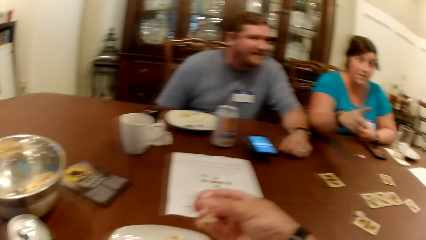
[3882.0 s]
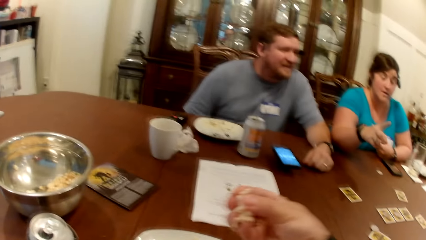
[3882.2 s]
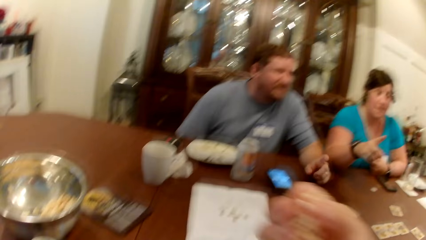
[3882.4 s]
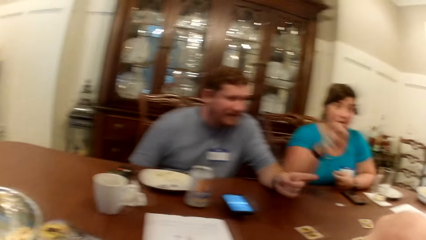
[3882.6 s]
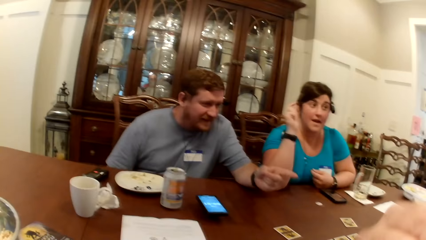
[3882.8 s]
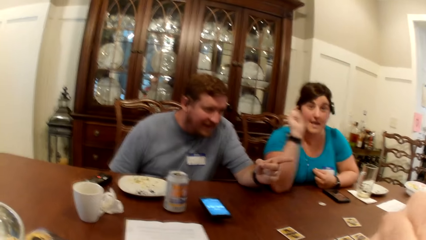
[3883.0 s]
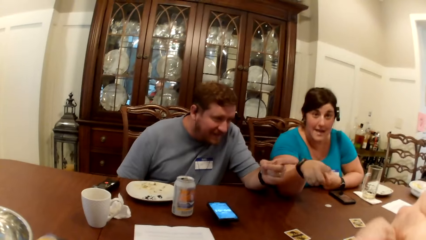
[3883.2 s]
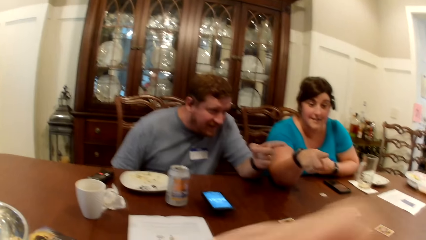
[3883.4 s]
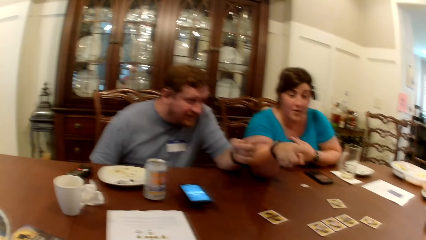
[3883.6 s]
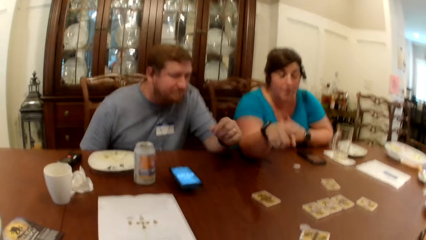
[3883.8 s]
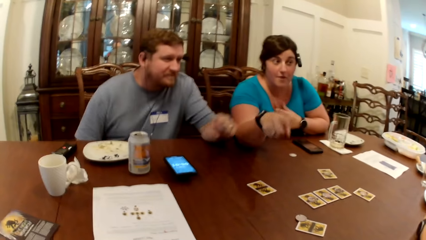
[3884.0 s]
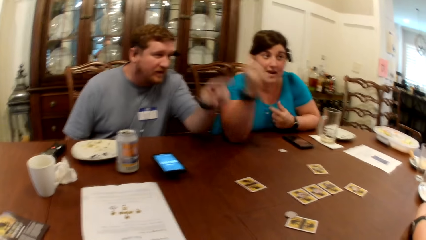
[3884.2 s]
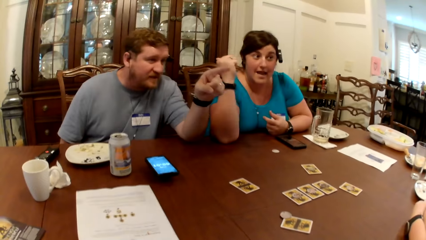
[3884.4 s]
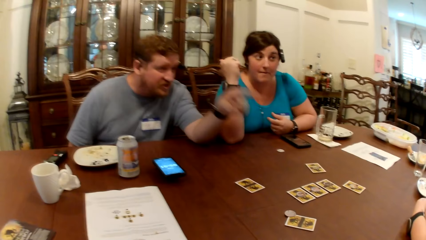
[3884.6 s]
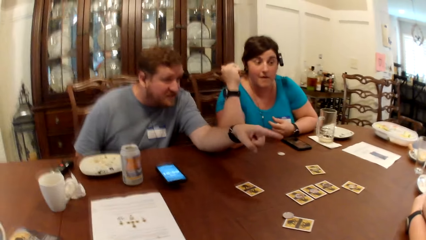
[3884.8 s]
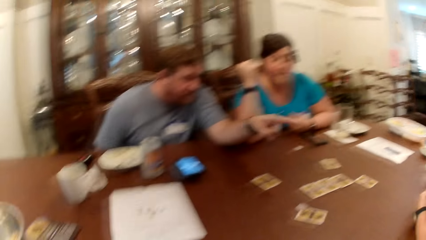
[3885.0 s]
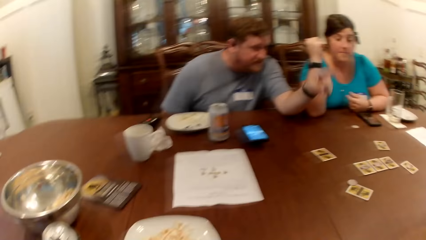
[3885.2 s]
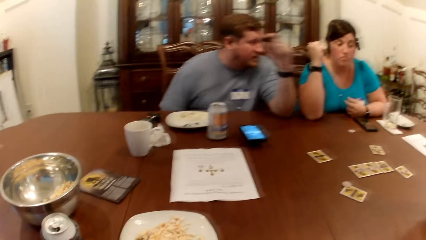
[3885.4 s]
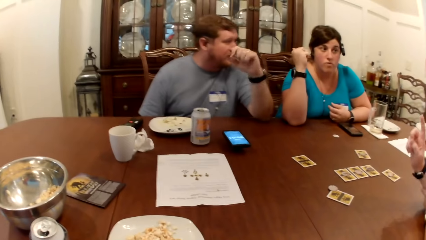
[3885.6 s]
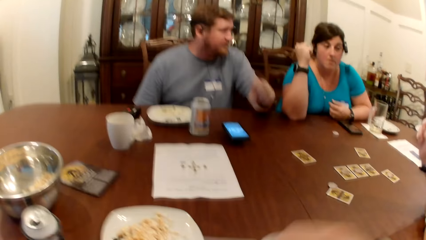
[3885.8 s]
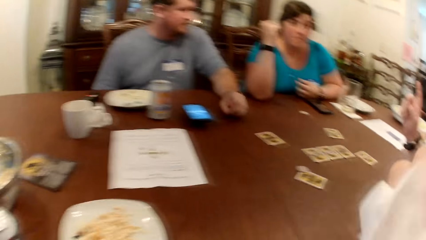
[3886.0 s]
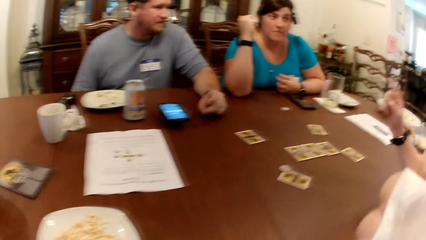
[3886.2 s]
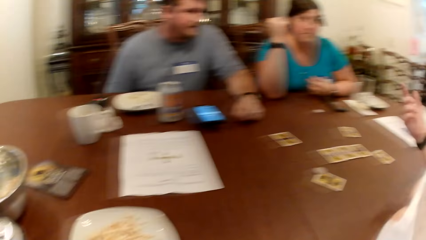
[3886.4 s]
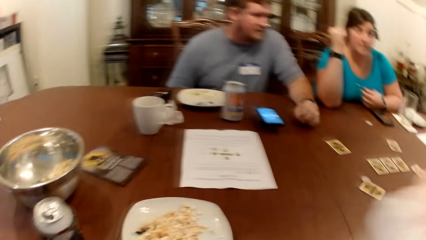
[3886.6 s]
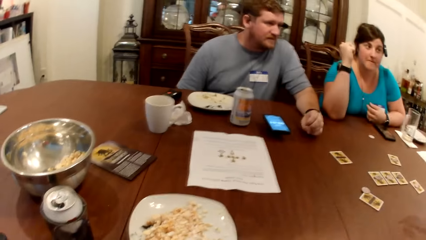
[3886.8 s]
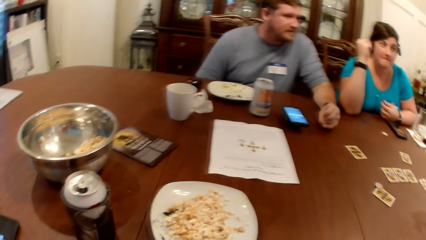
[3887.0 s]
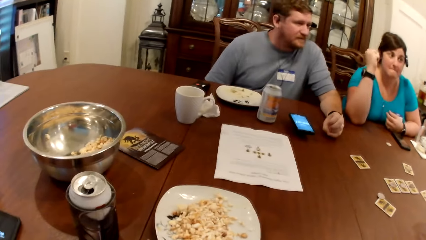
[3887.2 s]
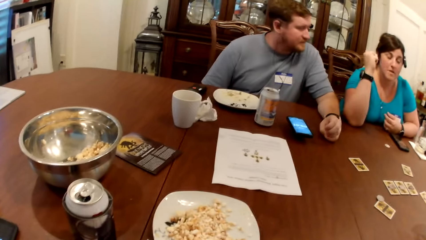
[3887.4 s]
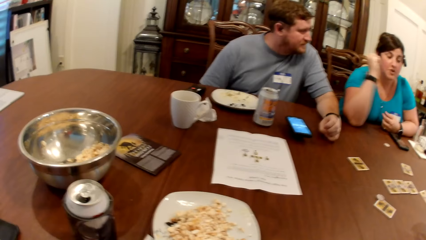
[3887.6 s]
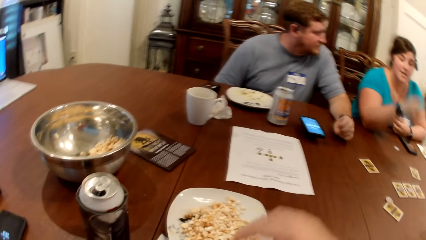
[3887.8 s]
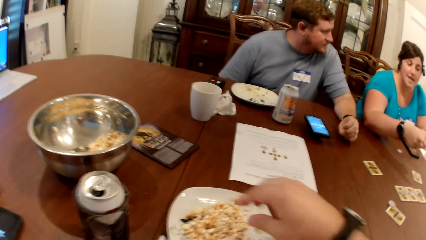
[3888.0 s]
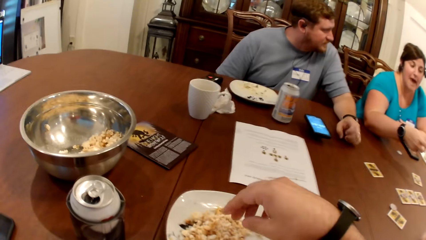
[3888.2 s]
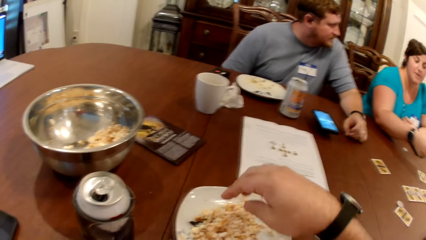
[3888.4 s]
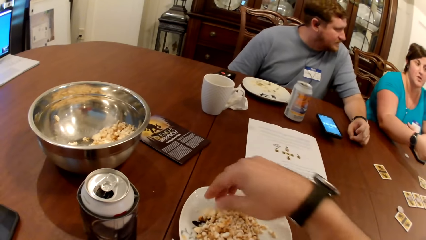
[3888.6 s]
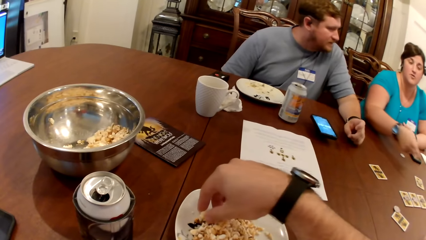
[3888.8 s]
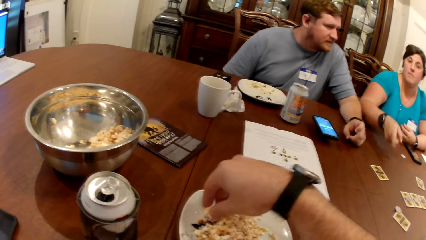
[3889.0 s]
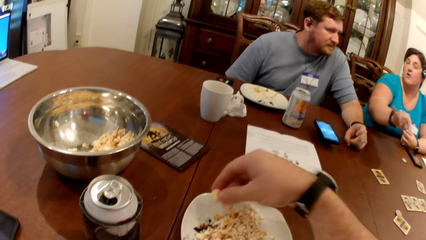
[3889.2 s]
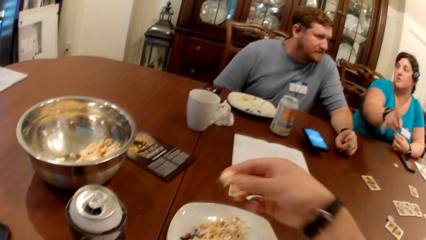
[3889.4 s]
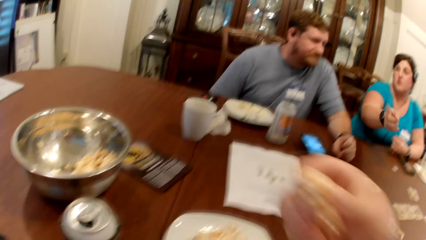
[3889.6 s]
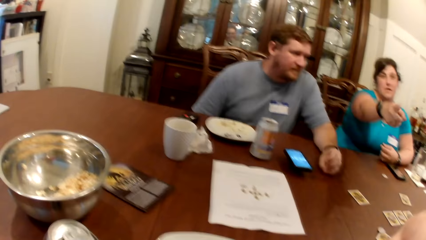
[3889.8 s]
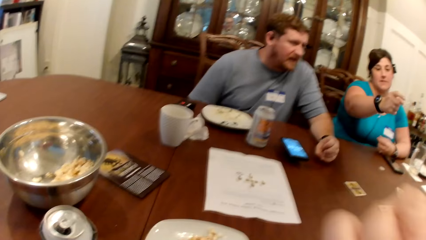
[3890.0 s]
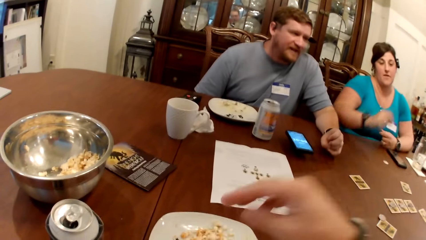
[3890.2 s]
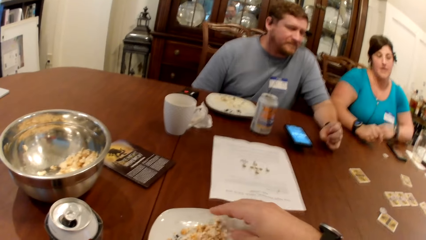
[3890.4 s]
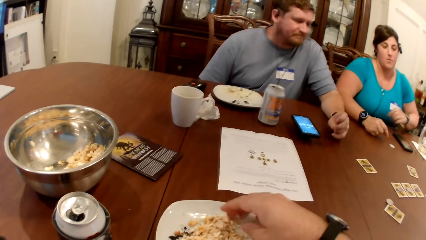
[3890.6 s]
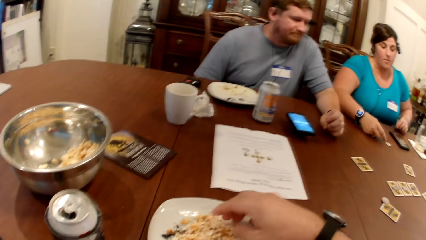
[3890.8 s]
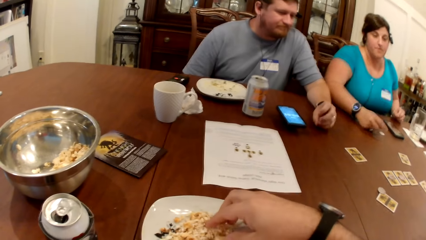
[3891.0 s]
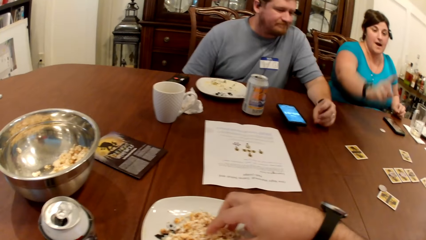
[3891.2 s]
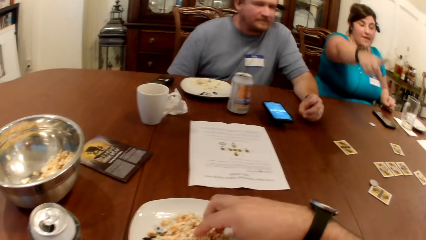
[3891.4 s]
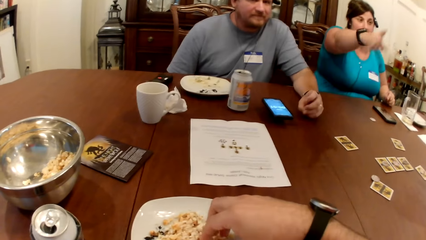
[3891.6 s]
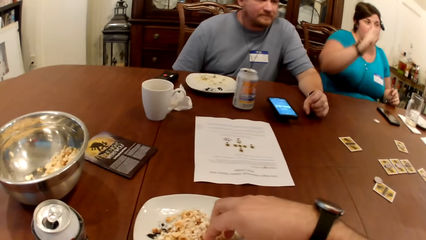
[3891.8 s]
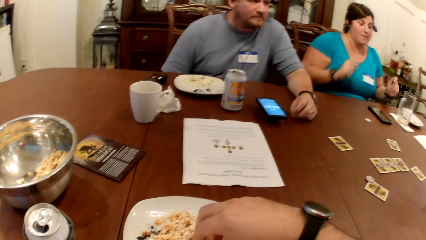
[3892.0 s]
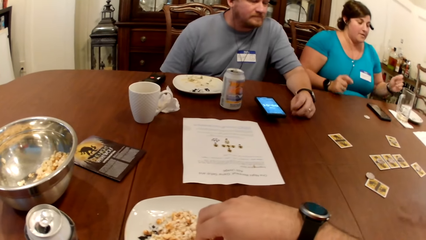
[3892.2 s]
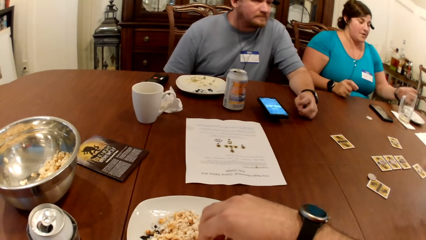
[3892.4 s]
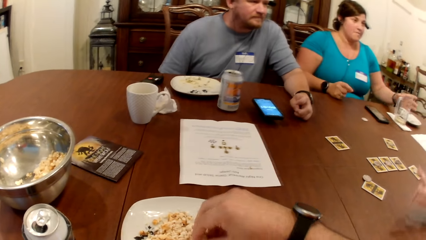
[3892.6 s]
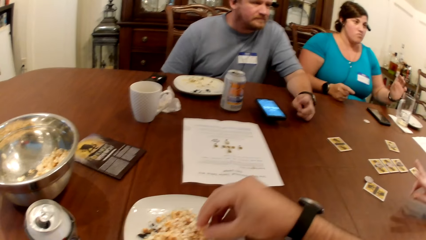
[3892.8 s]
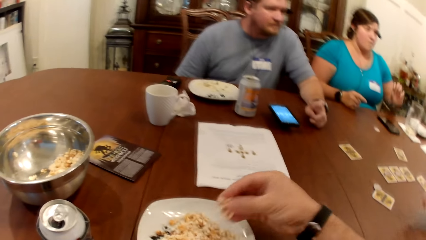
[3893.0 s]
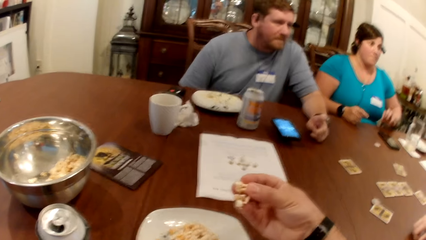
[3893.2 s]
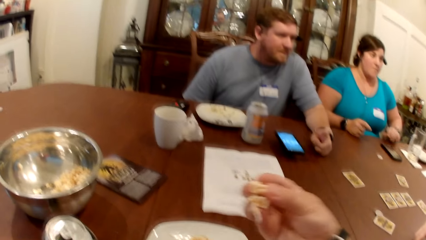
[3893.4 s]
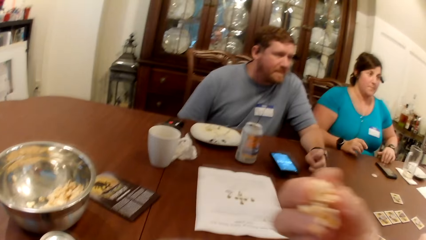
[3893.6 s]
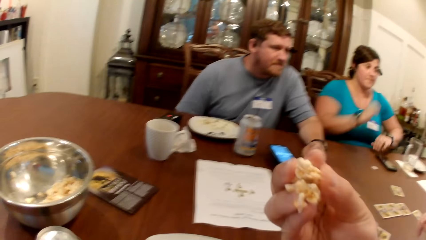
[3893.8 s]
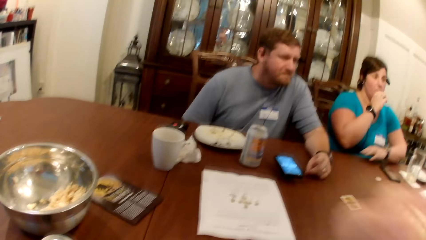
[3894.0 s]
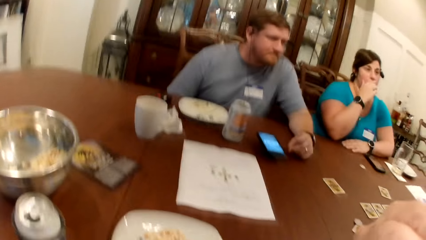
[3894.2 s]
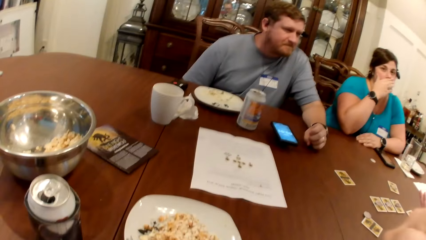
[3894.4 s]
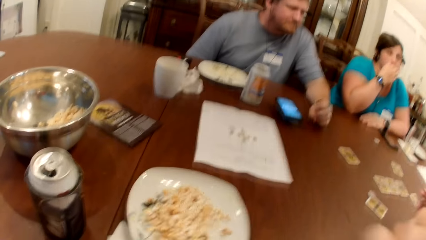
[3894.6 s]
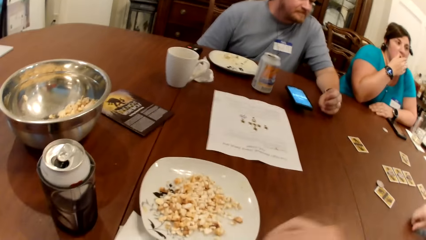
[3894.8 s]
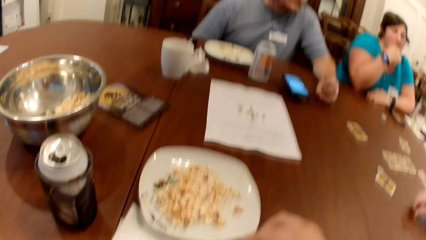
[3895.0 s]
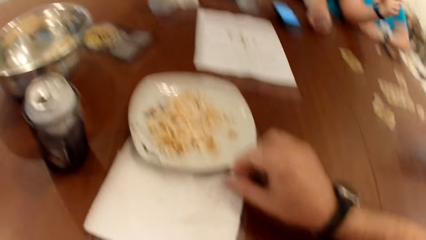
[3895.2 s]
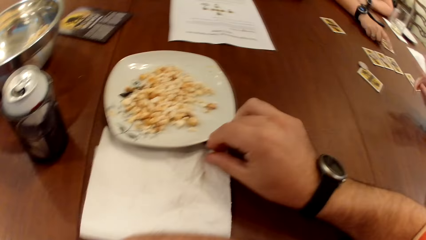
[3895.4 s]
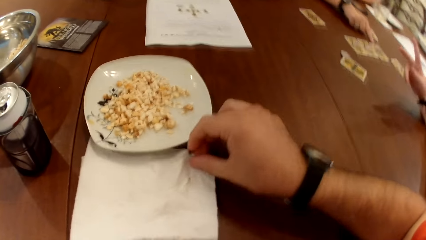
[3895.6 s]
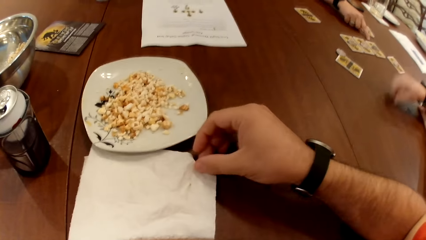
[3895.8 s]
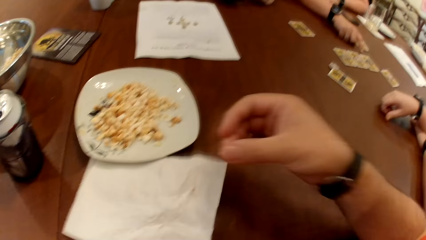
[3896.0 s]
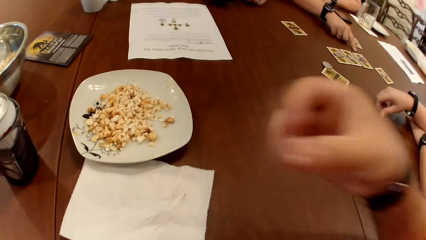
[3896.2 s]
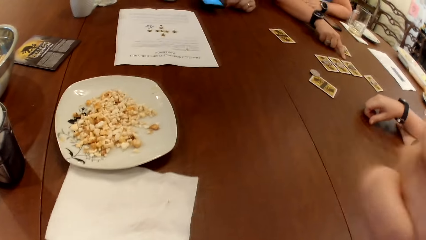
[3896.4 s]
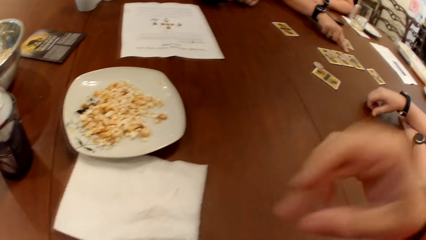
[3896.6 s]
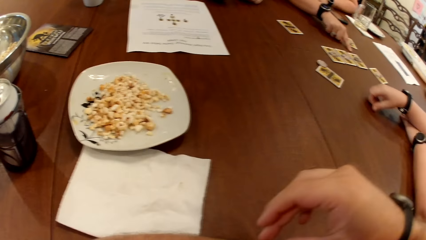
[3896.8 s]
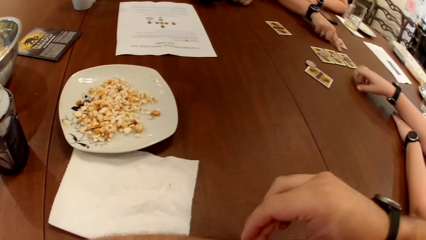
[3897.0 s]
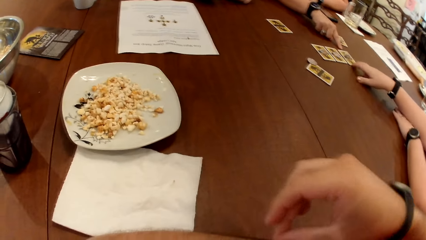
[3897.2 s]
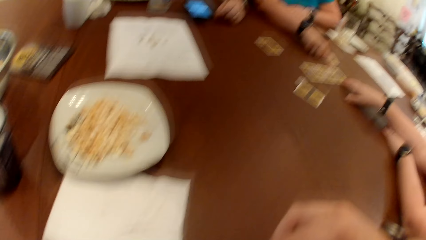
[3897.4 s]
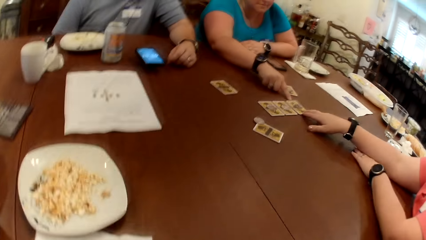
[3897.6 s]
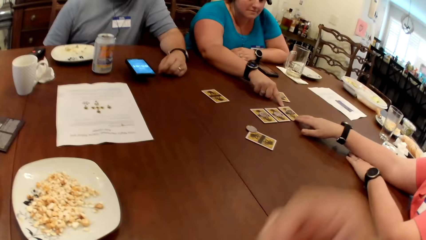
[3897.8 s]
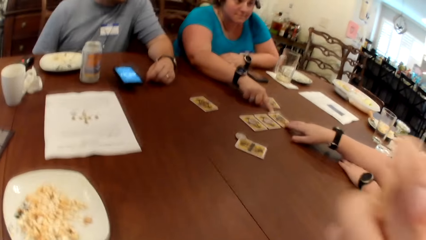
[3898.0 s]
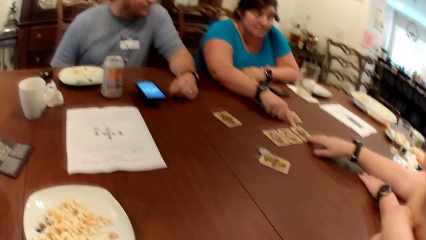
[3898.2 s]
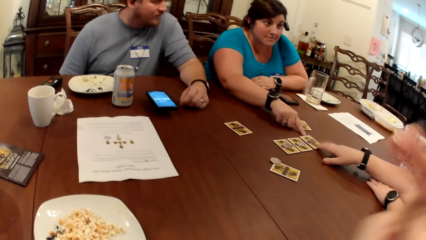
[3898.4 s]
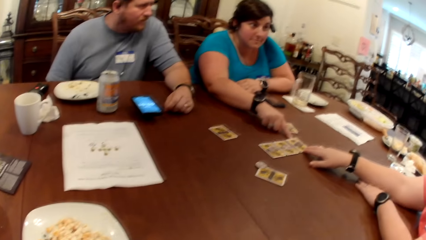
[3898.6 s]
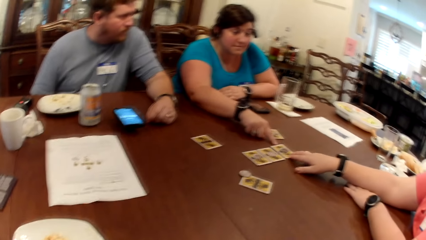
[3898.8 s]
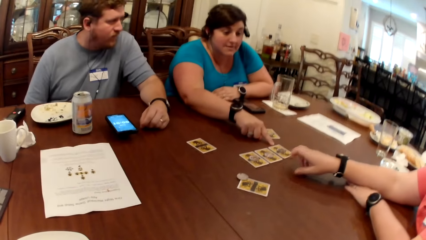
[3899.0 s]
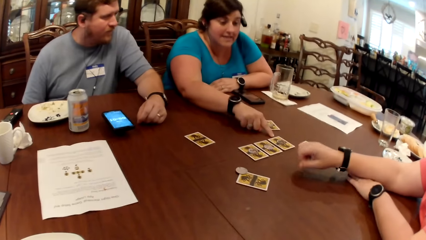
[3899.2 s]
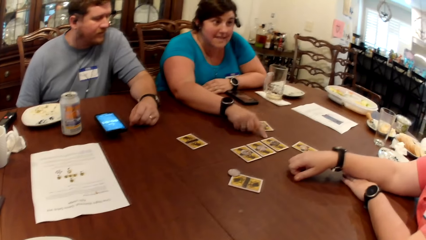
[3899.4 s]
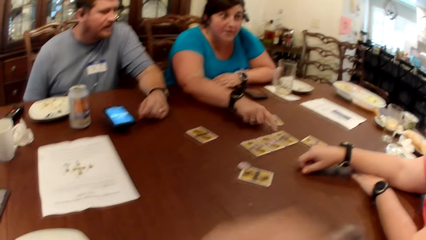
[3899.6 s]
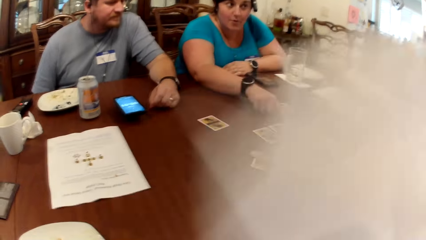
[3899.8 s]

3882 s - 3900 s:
The camera wearer lifts the popcorn in his right hand towards his mouth. He puts the popcorn in the mouth. The man places his left hand on the table. The camera wearer lifts the tissue paper in his right hand towards his mouth. He drops the tissue paper in his right hand on the table. He takes some popcorn from the plate on the table with his right hand. He lifts the popcorn in his right hand towards his mouth. He puts the popcorn in the mouth. He takes some popcorn from the plate on the table with his right hand. He lifts the popcorn in his right hand towards his mouth. He puts the popcorn in the mouth. The woman places her left arm on the table and touches her face with her right hand. The camera wearer takes some popcorn flakes from the tissue on the table with his right hand. The woman taps the table with her right hand. The camera wearer lifts the popcorn flakes in his right hand towards his mouth. He takes some popcorn flakes from his left arm on the table with his right hand. Another woman taps a card on the table with her right hand. The camera wearer lifts the popcorn flakes in his right hand towards his mouth.
